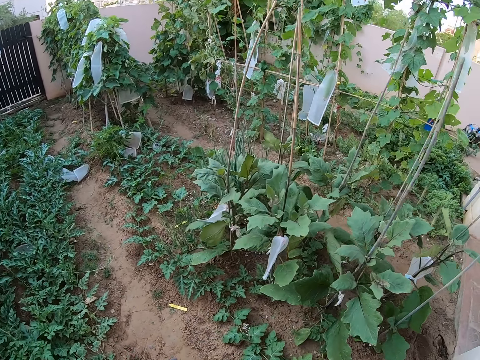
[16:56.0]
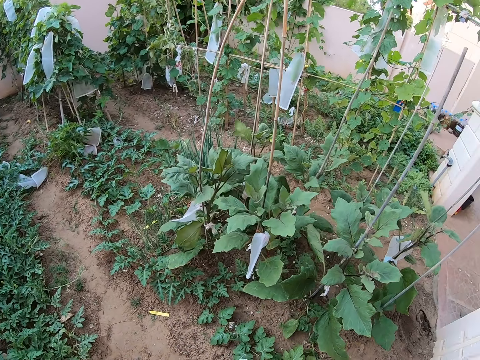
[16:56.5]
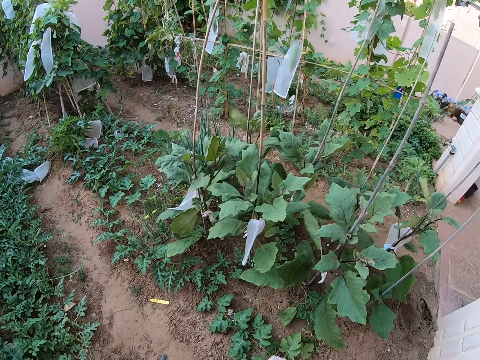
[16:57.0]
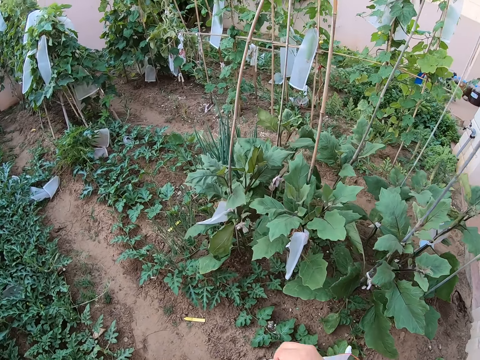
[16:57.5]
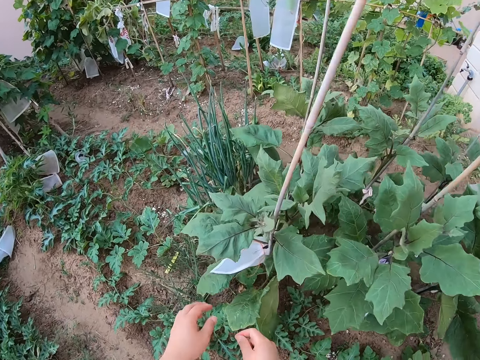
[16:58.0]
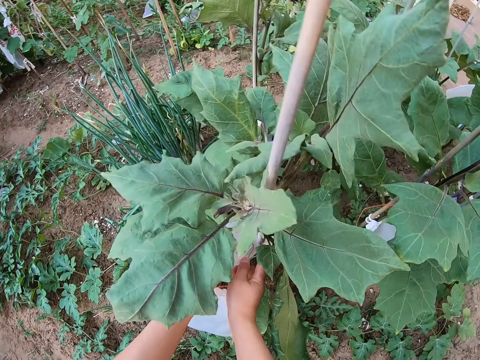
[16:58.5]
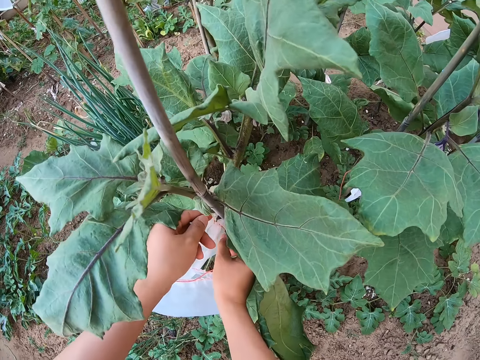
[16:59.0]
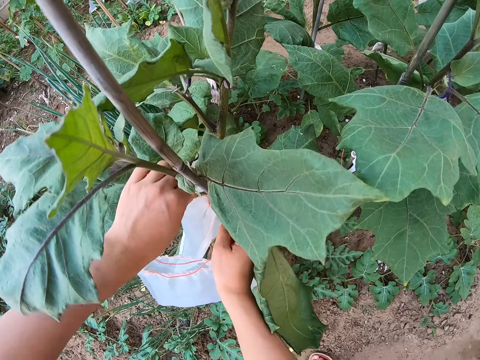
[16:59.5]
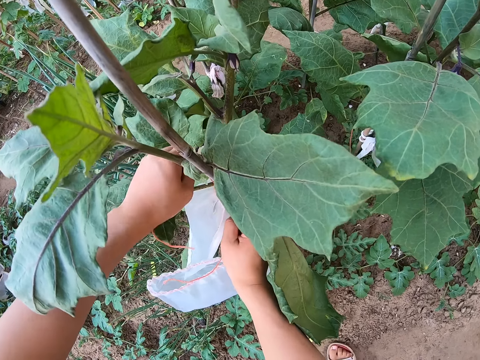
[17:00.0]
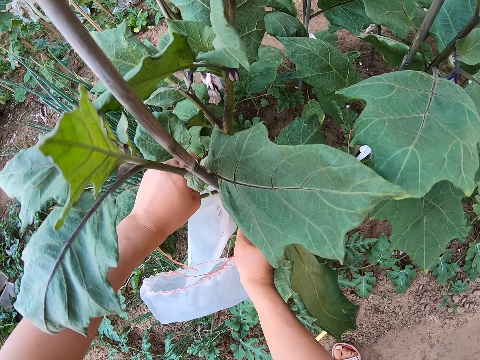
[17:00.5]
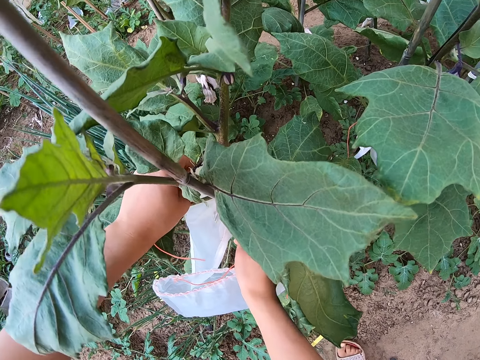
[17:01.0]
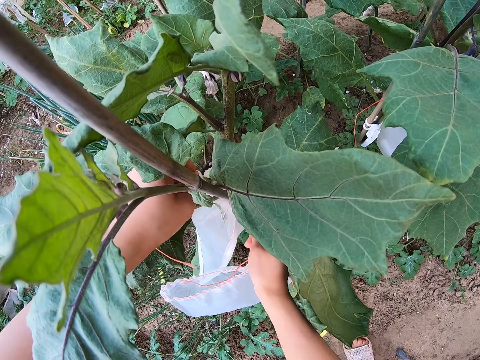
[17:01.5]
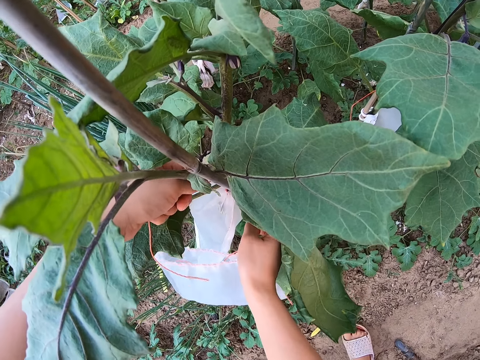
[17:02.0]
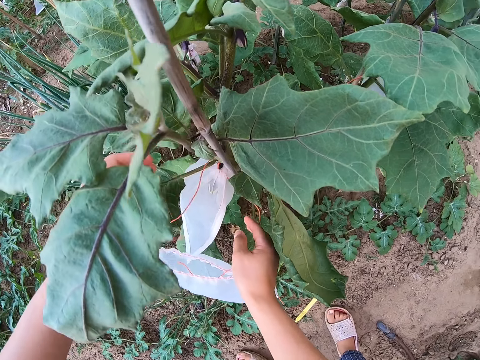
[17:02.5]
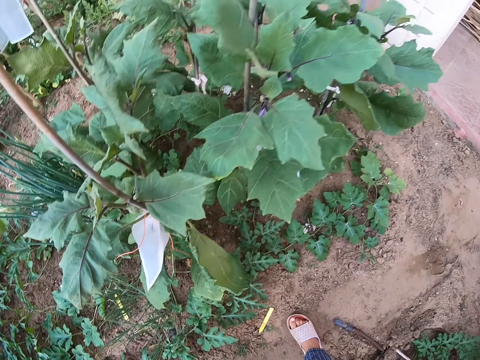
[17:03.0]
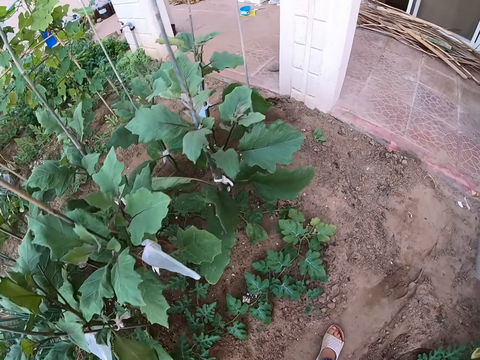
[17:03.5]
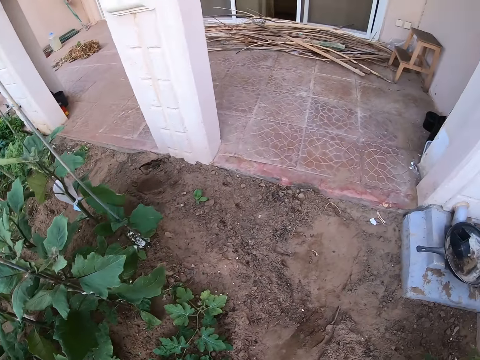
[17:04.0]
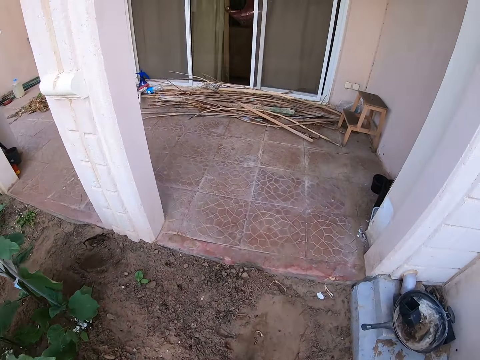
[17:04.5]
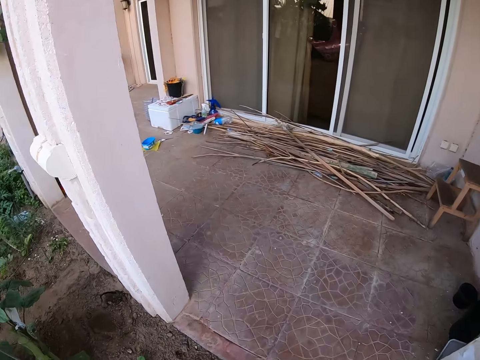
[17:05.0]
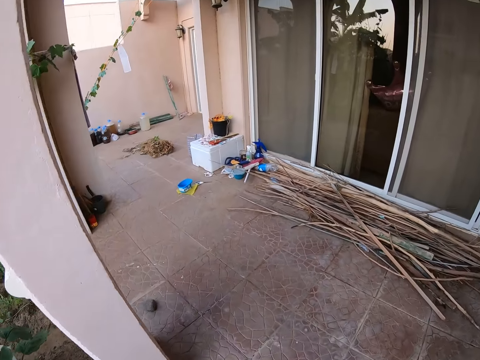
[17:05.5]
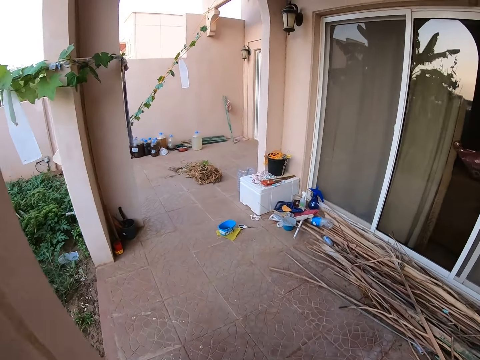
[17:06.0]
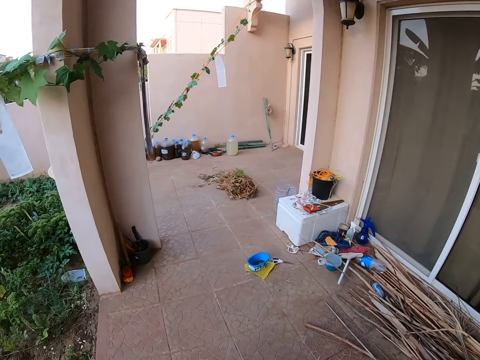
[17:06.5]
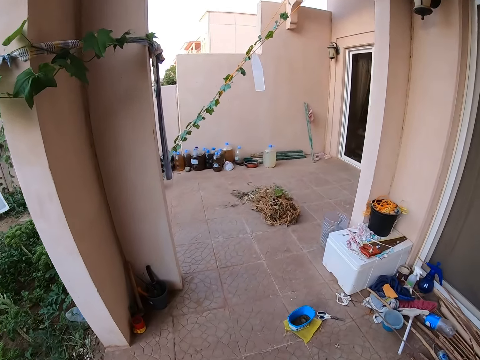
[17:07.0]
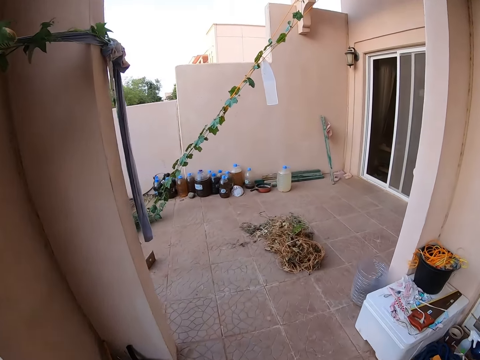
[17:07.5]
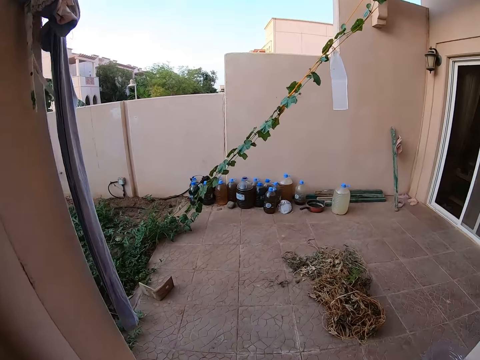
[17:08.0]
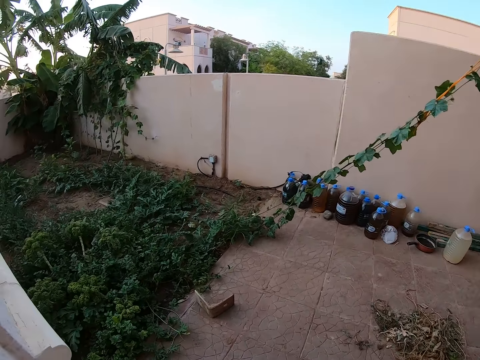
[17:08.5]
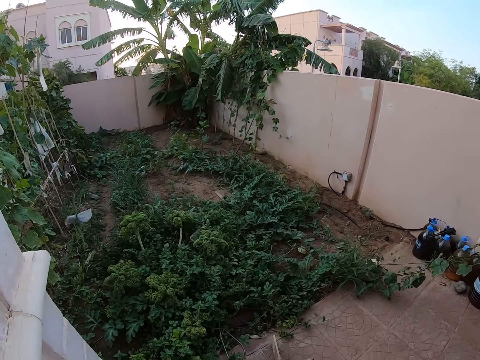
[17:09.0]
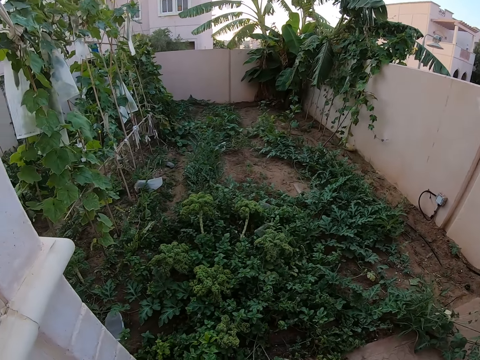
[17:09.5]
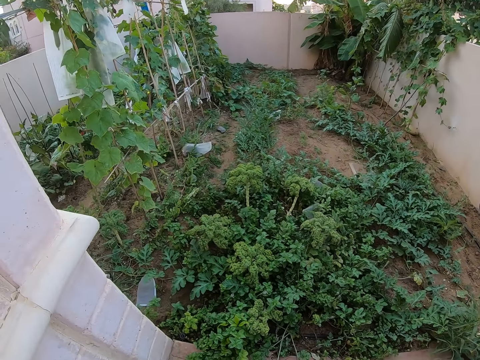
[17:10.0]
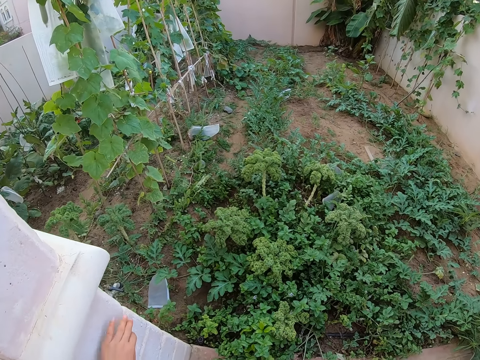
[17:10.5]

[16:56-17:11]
The camera wearer tightens the paper on the plant. They tie the nylon on something. They walk around the garden.

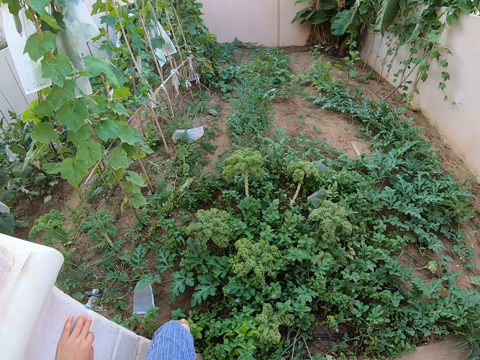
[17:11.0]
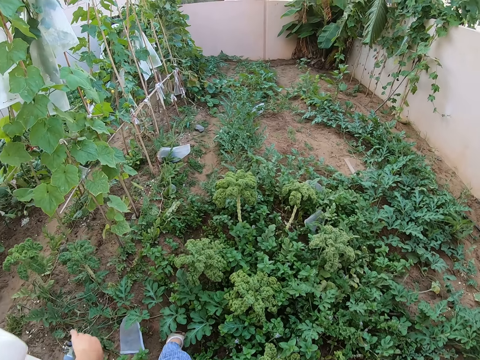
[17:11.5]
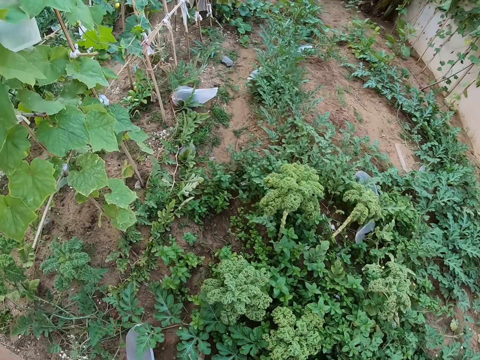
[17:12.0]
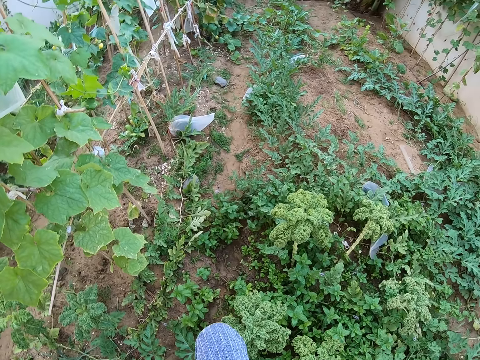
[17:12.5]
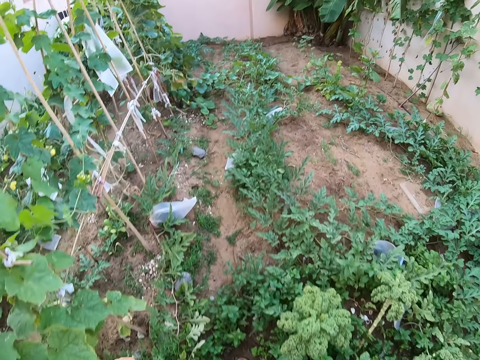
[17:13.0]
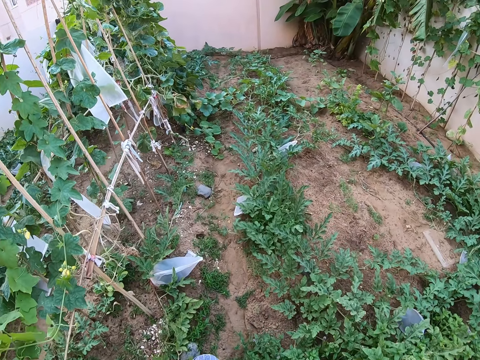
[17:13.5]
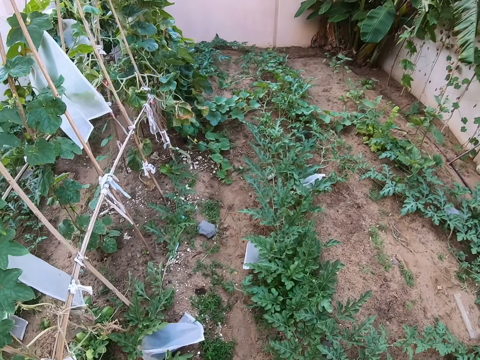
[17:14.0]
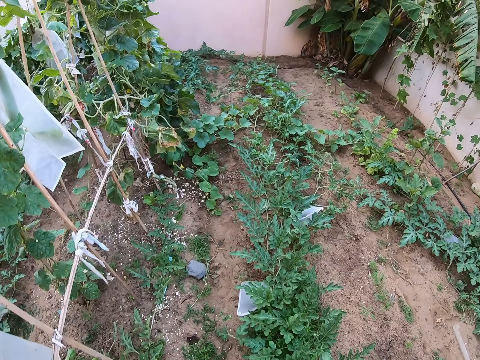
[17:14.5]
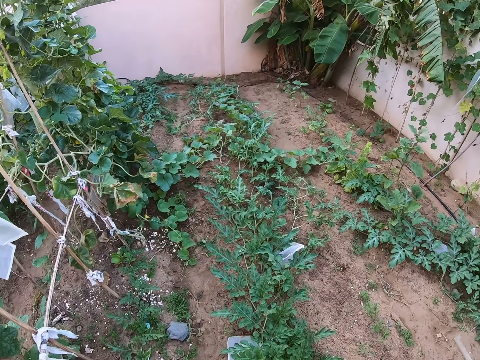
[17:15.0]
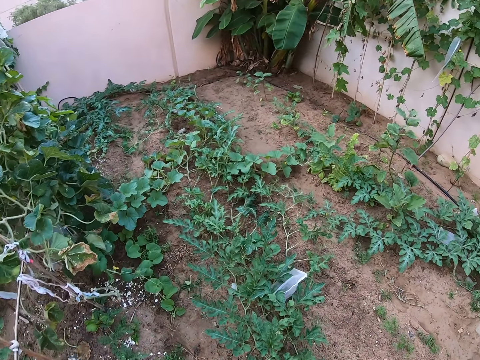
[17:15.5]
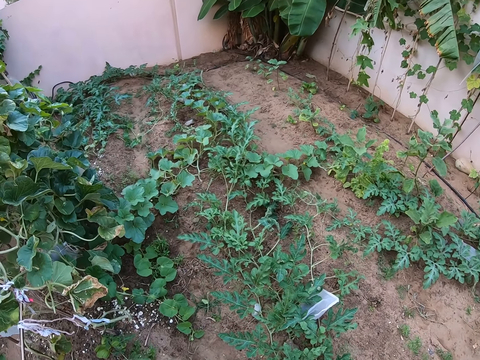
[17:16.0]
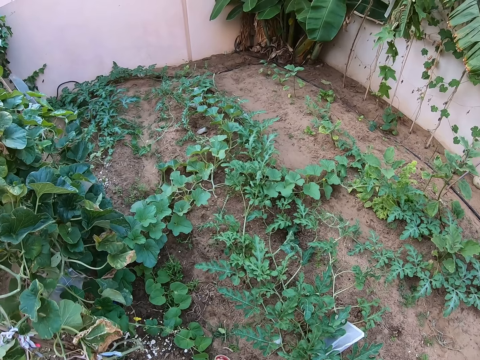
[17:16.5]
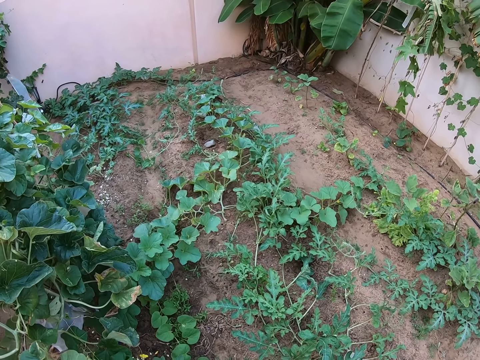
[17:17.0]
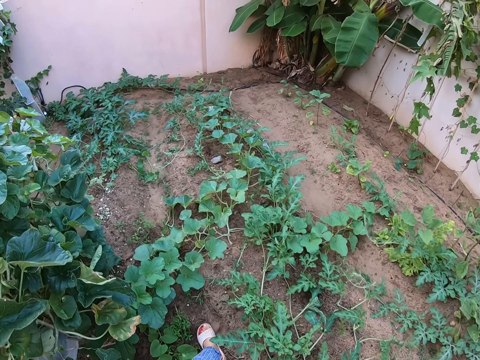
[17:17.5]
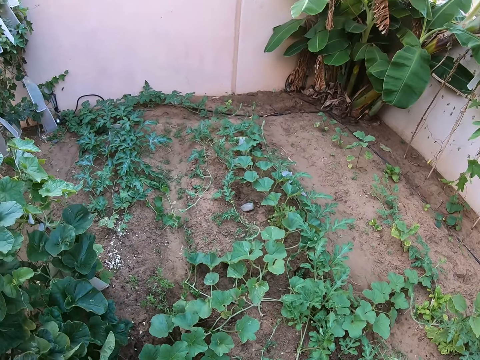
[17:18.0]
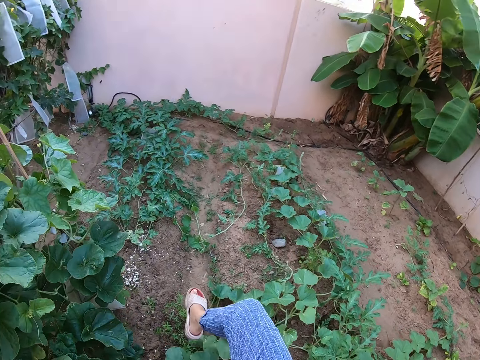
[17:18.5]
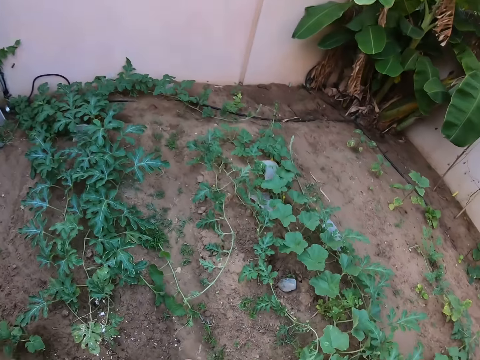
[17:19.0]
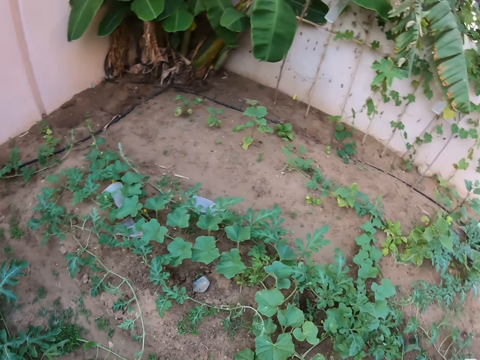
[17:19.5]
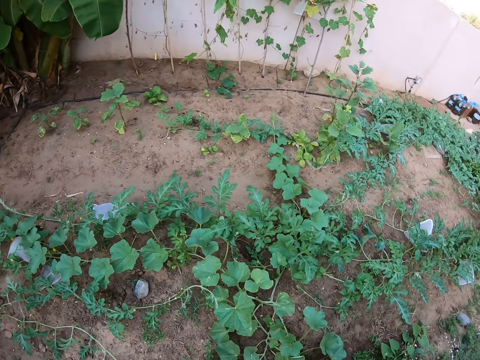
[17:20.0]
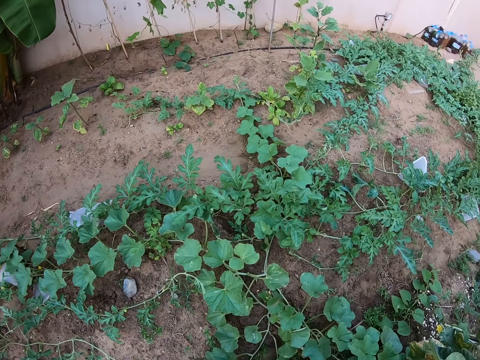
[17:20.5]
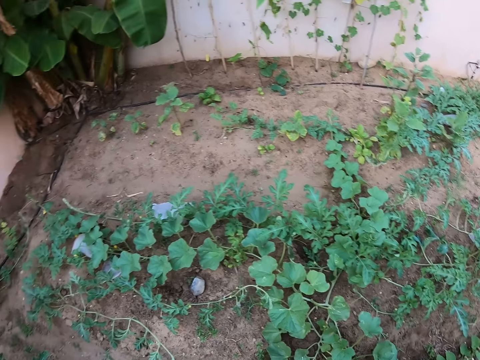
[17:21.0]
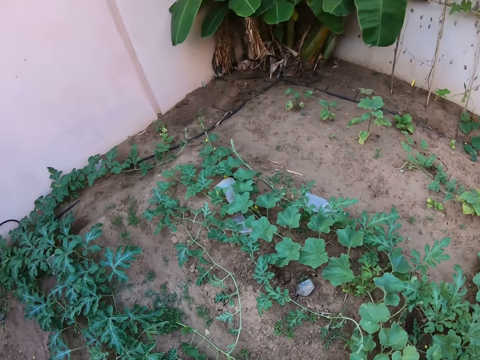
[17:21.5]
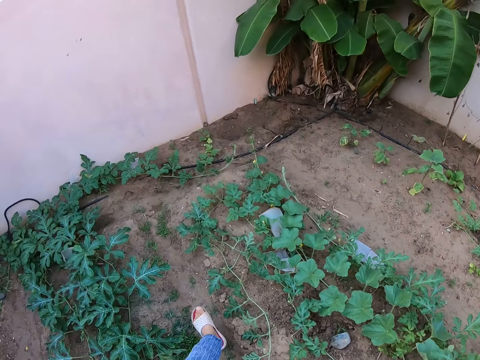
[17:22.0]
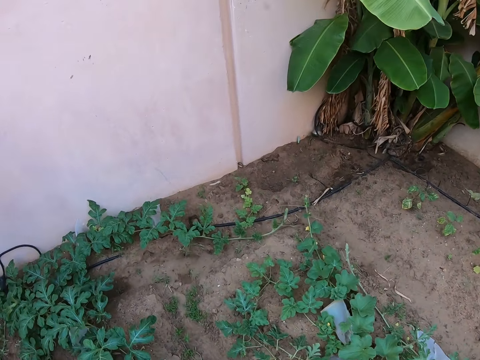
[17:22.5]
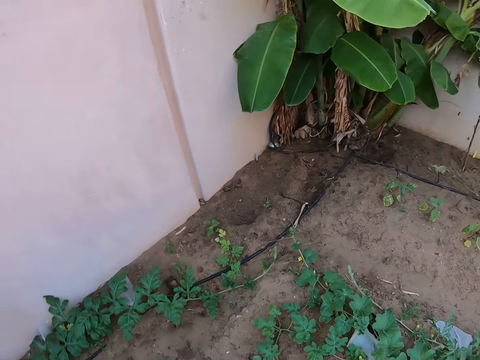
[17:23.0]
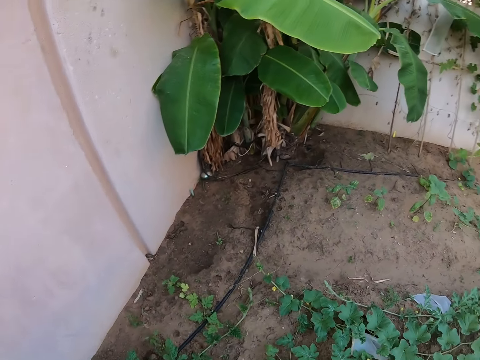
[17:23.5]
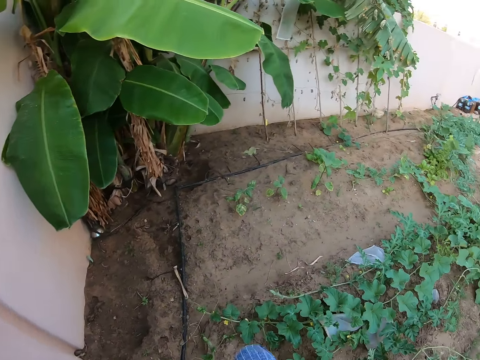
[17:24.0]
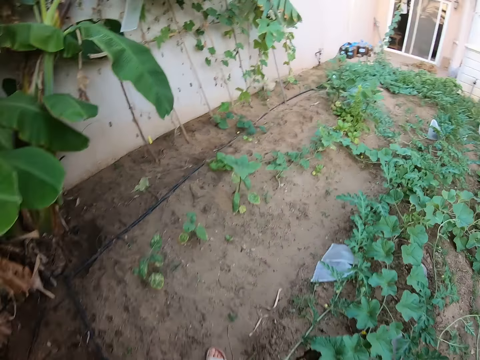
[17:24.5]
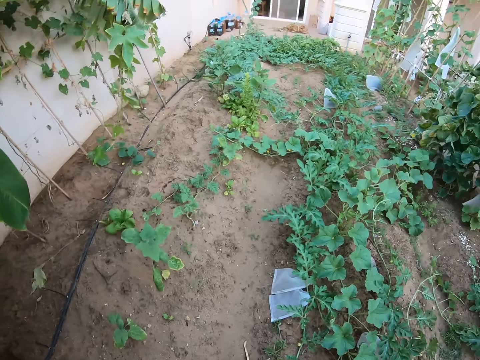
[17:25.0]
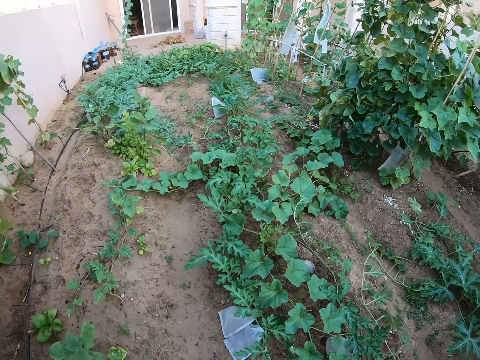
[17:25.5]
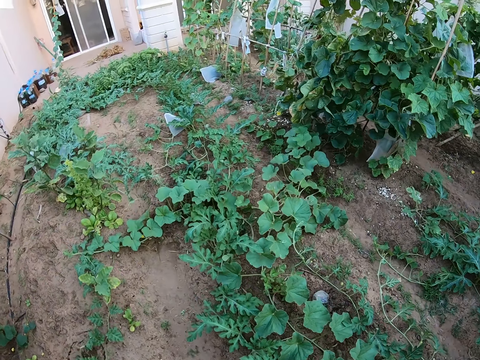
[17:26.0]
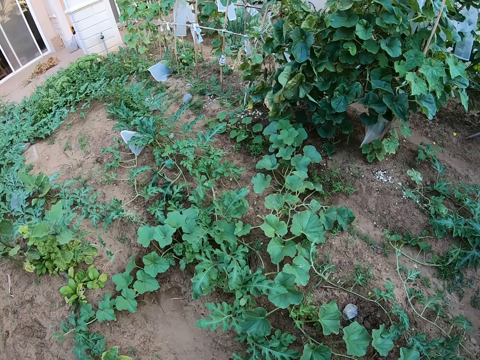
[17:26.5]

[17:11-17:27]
The camera wearer looks around the garden. They walk forward.
